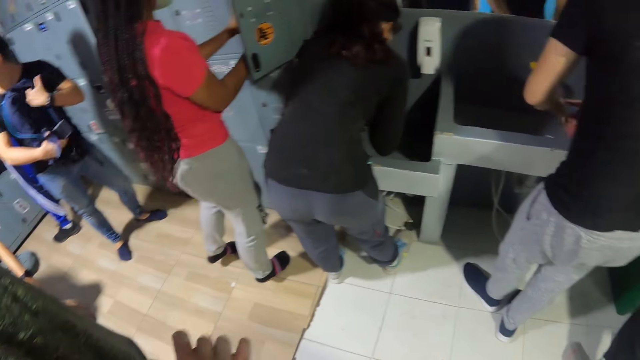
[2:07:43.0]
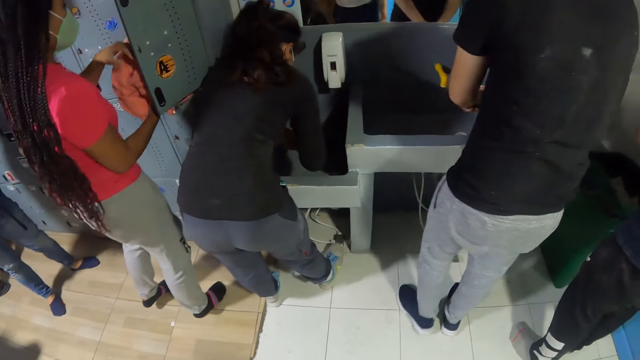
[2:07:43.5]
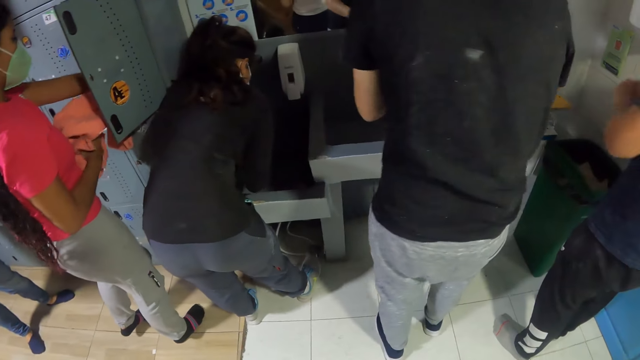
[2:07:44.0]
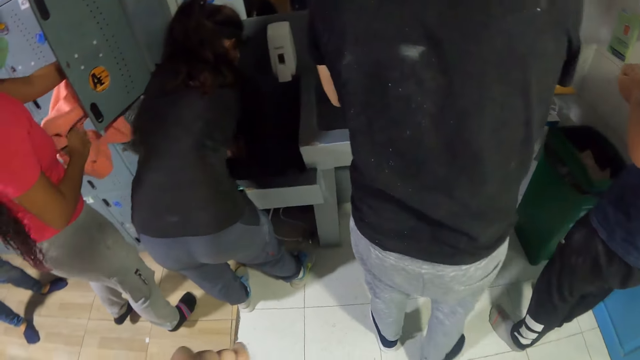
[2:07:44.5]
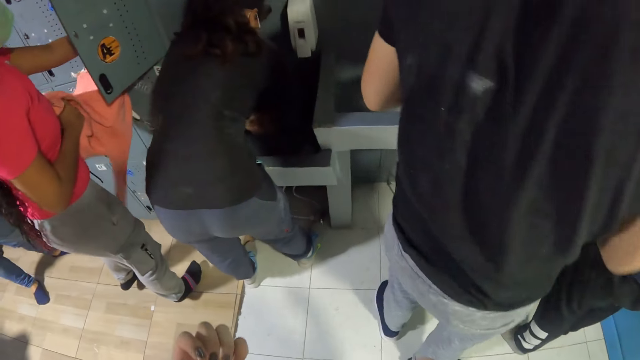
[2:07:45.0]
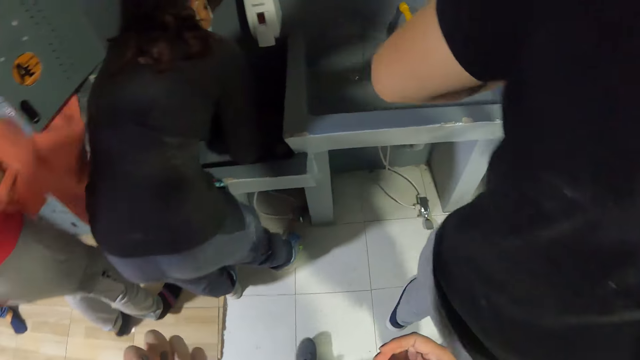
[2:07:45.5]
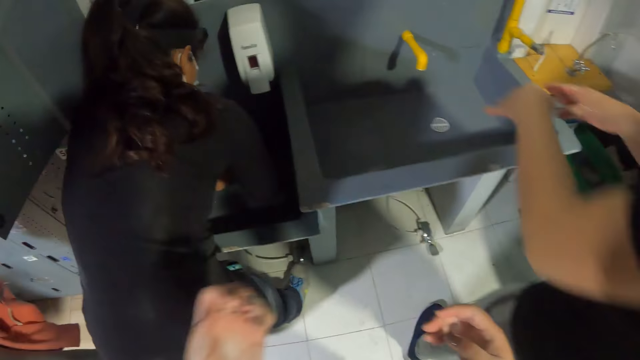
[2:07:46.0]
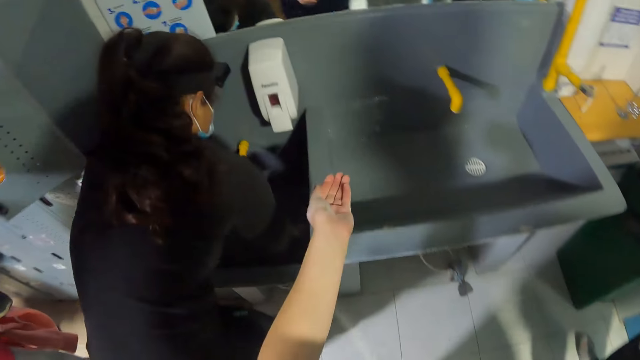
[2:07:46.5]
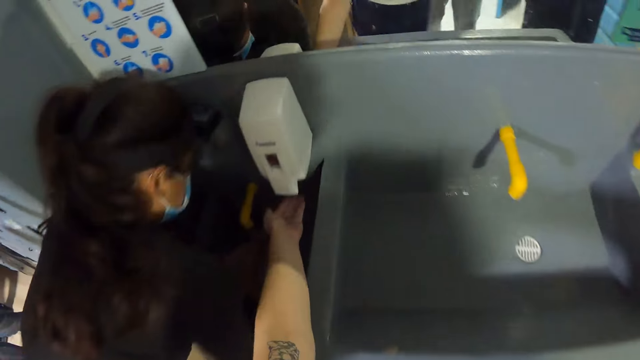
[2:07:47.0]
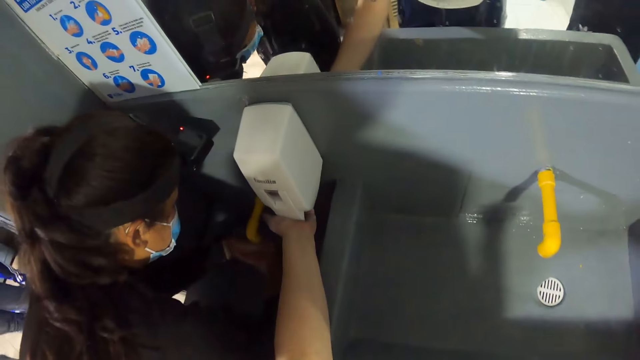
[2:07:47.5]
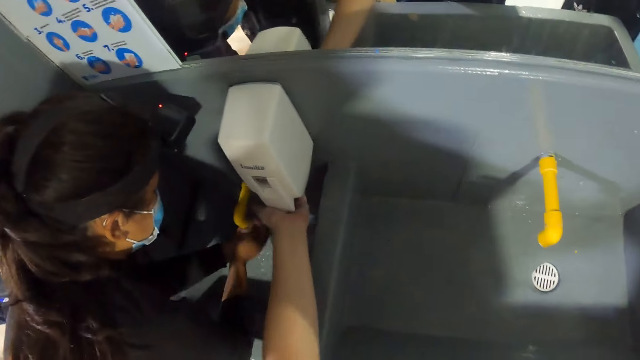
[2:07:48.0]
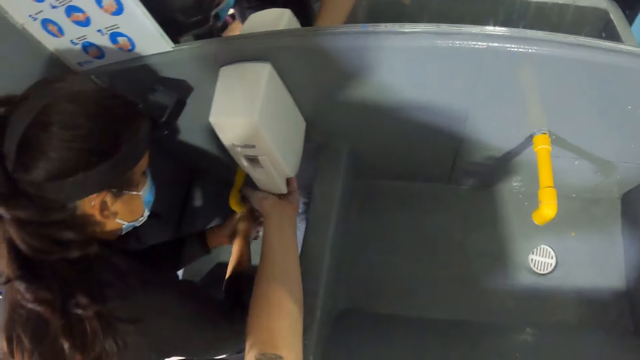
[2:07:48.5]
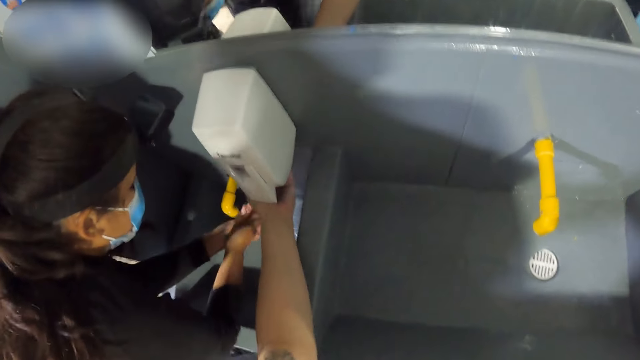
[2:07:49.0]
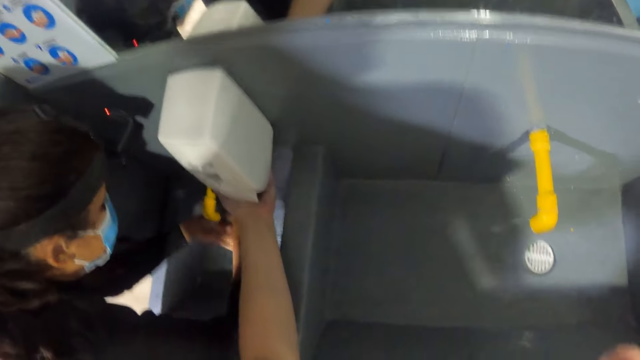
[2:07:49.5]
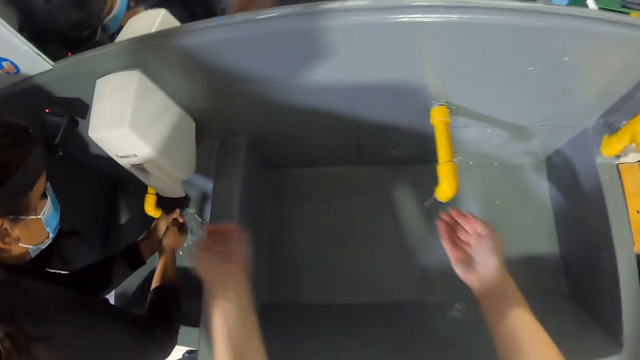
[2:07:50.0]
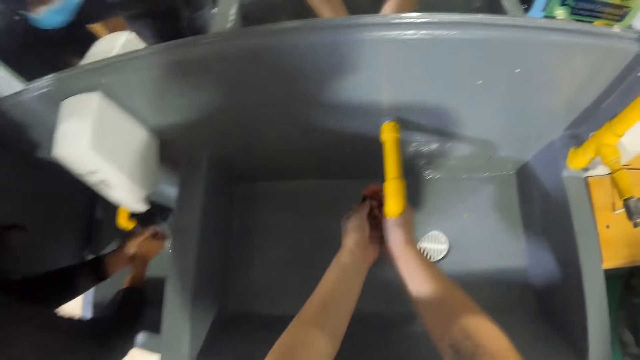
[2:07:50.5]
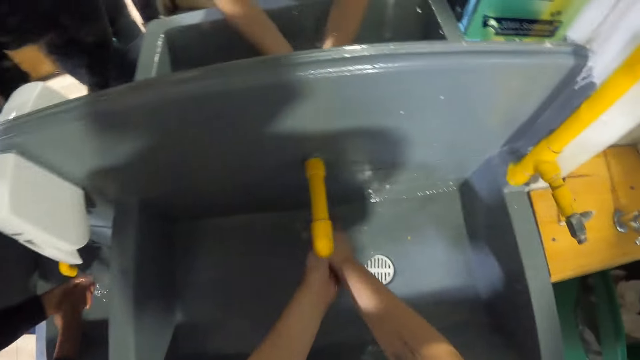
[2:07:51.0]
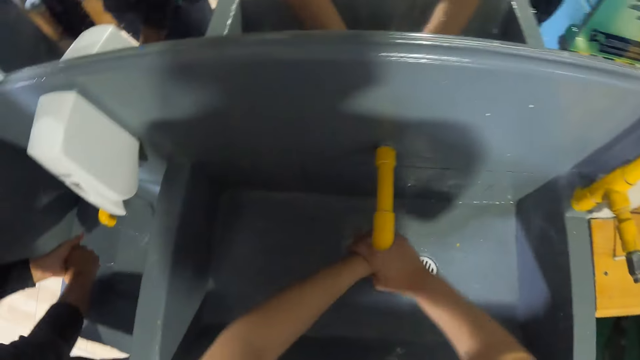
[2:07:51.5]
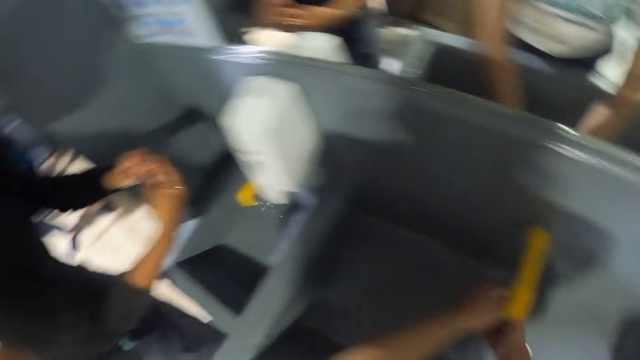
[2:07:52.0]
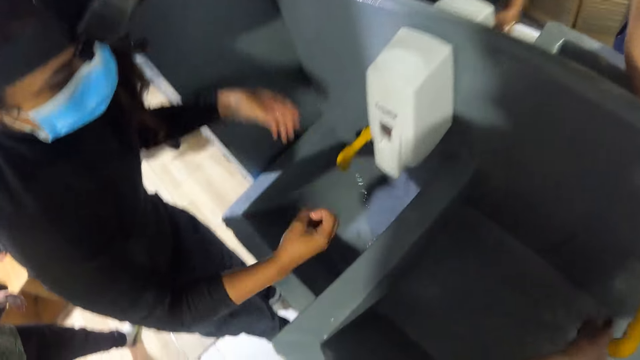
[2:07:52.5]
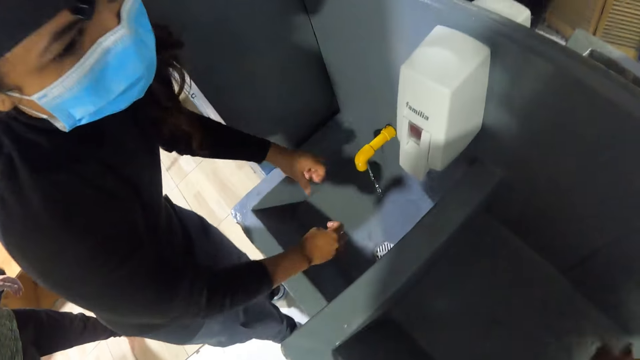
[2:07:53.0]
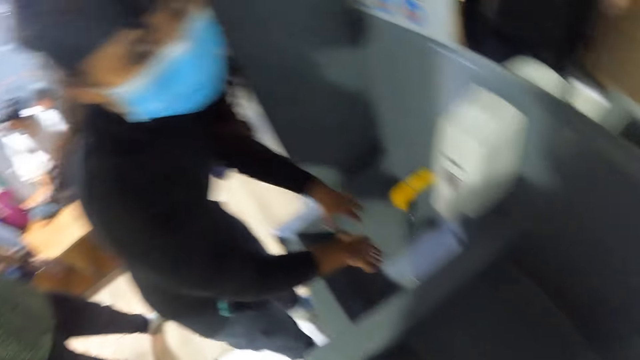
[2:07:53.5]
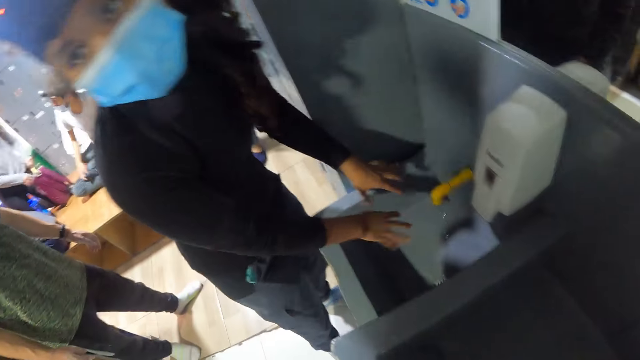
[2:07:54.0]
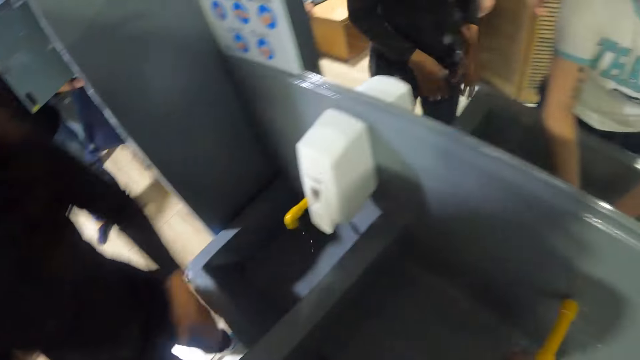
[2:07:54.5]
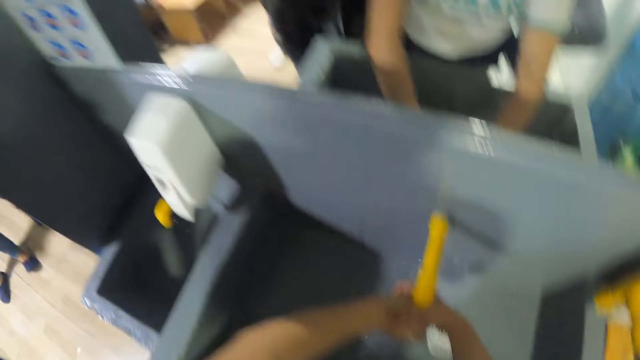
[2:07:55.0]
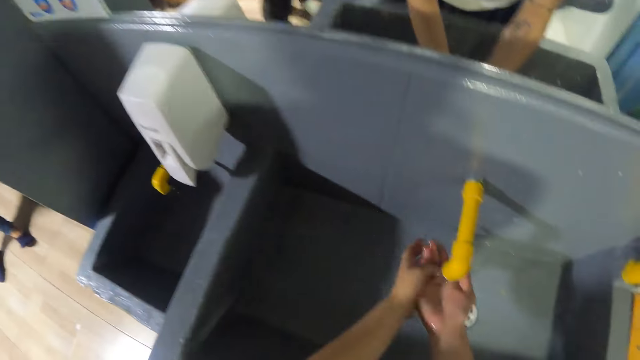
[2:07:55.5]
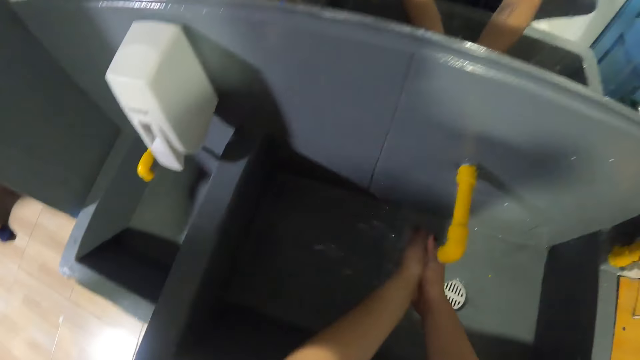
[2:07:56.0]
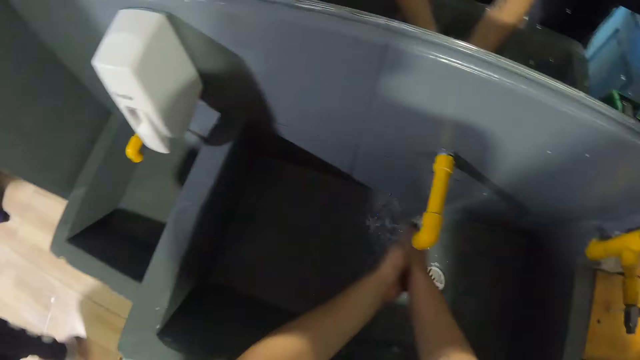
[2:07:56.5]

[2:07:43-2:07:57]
A man removes water on hands. A woman washes hands. The man removes water on hands. The camera wearer walks towards the sink. She receives soap from a soap dispenser over the sink with her left hand. She washes both hands under a tap over the sink. The woman removes water on hands. The camera wearer converses with the woman. The woman walks around the room. The camera wearer washes hands.

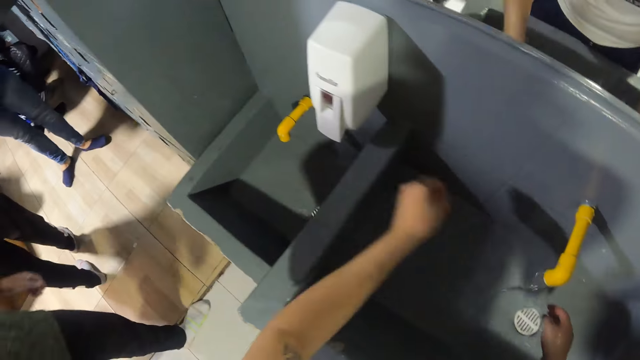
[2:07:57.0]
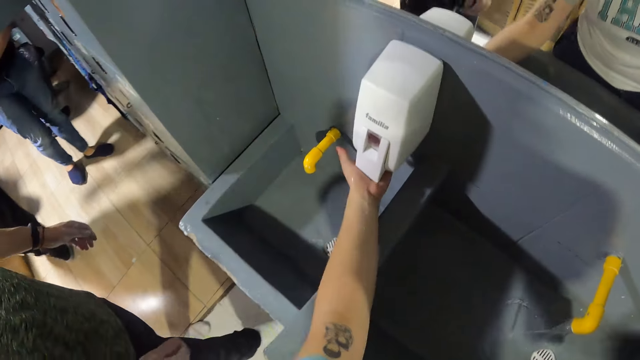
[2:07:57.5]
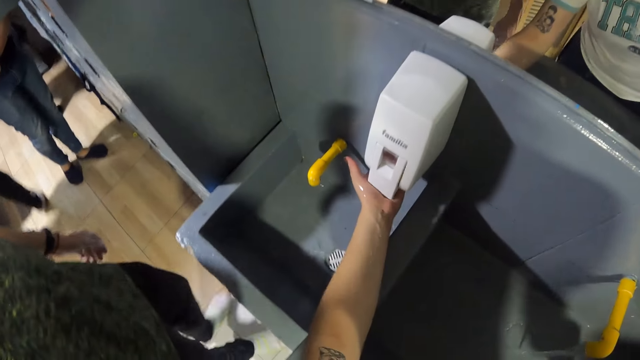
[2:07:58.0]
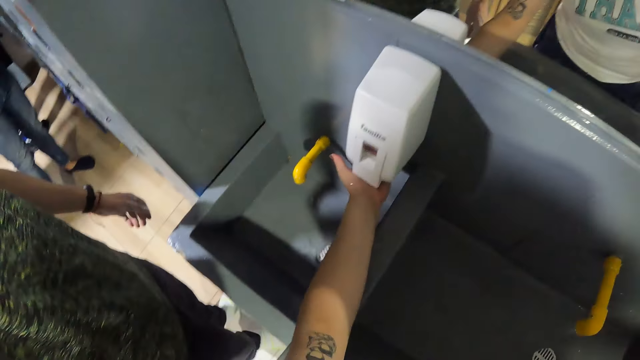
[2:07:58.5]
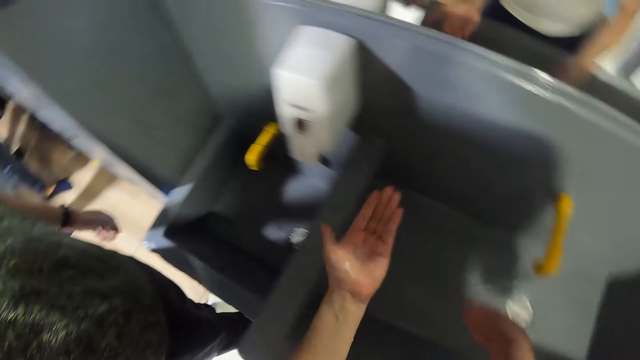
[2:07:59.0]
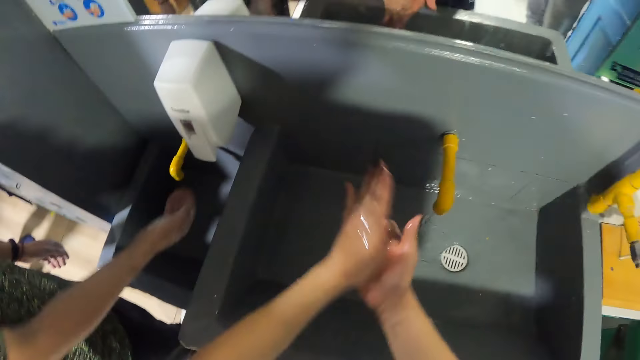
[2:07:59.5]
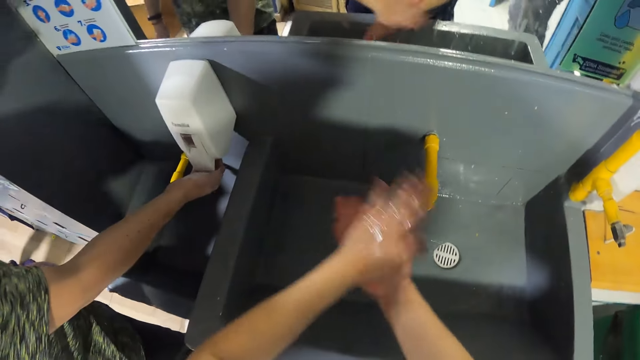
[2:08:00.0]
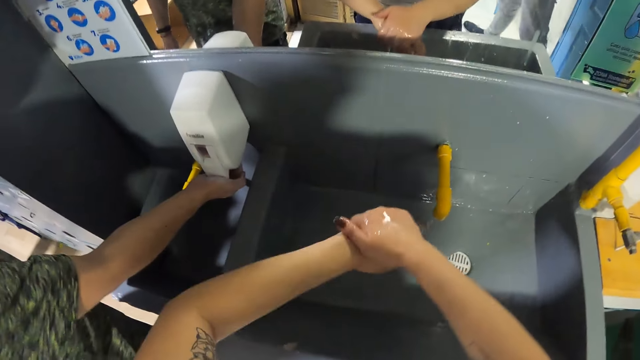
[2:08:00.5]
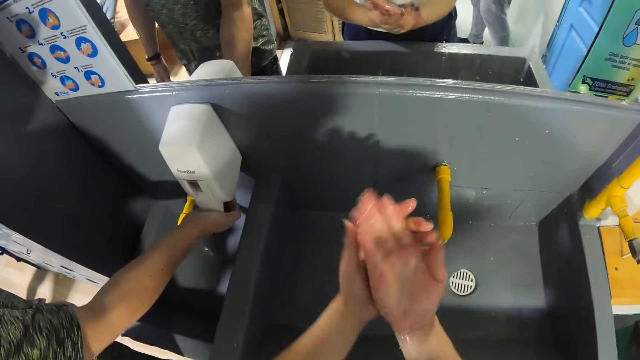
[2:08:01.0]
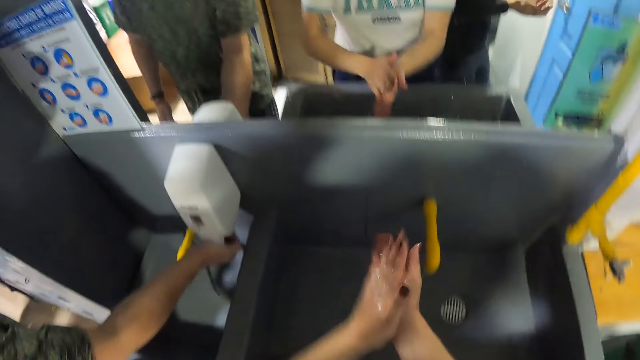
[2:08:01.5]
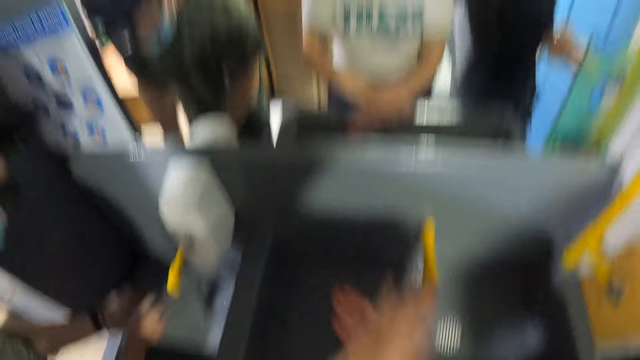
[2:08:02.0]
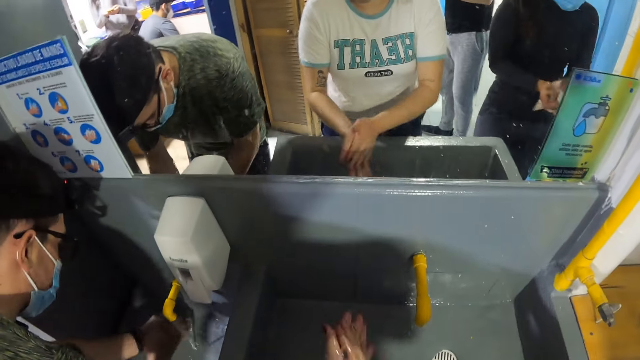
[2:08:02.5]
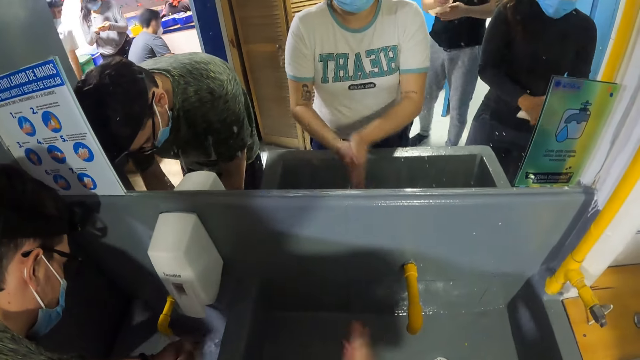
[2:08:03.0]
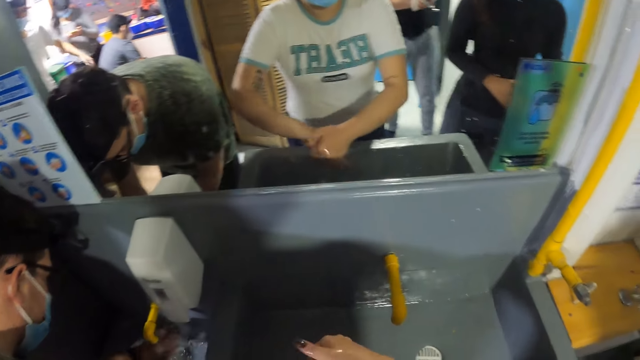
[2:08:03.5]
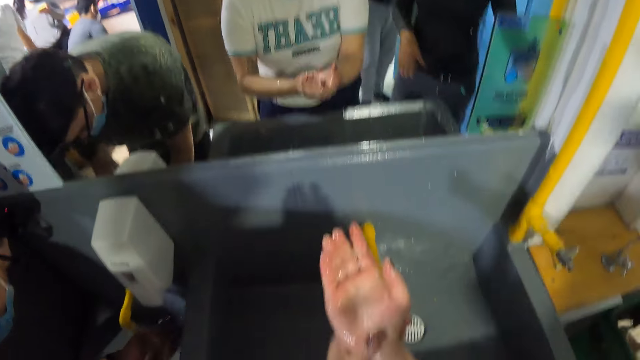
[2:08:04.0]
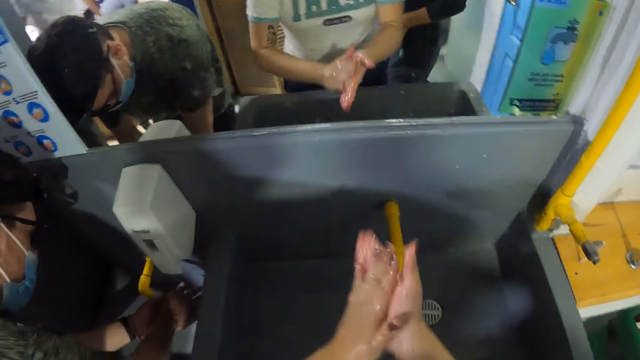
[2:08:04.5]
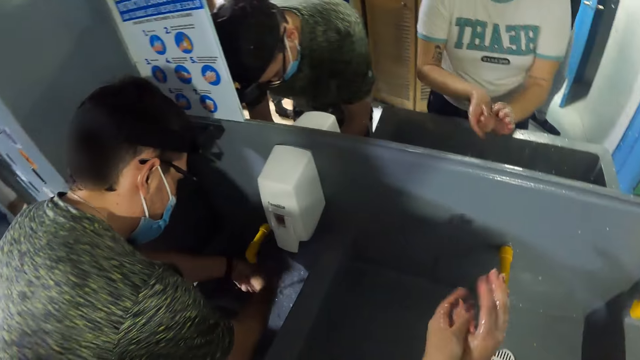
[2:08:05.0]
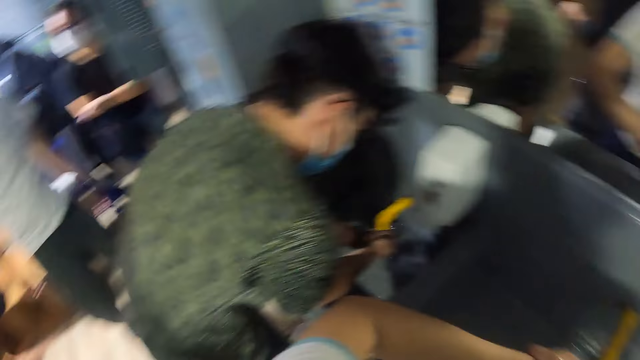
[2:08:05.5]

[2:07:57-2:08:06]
The camera wearer receives soap from the soap dispenser over the sink with her left hand. A man walks around the room. The camera wearer rubs her palms together. The man takes the soap. The camera wearer scrubs hands. The man scrubs hands and washes hands. The camera wearer scrubs hands.
